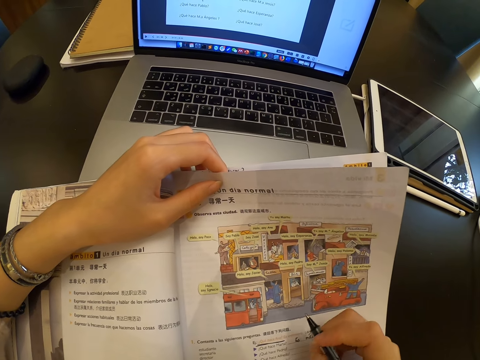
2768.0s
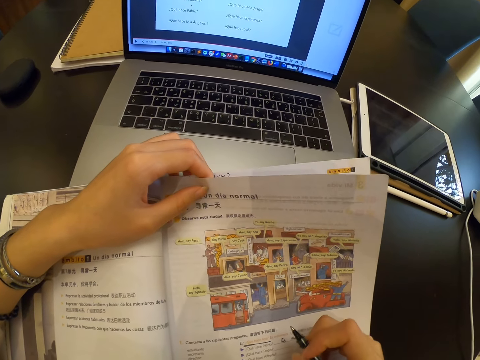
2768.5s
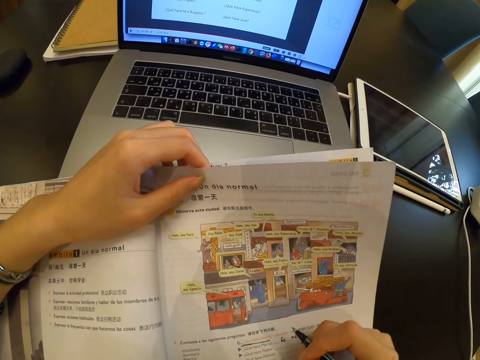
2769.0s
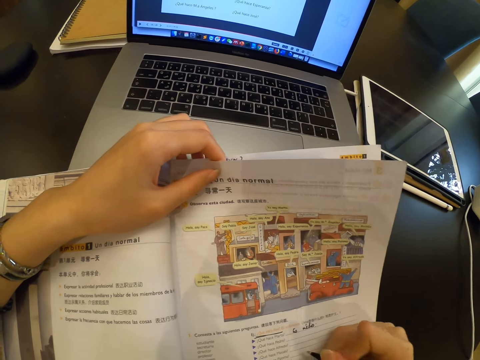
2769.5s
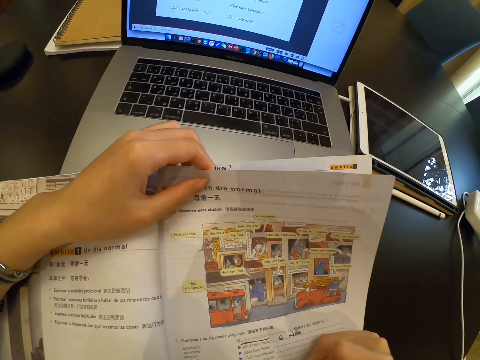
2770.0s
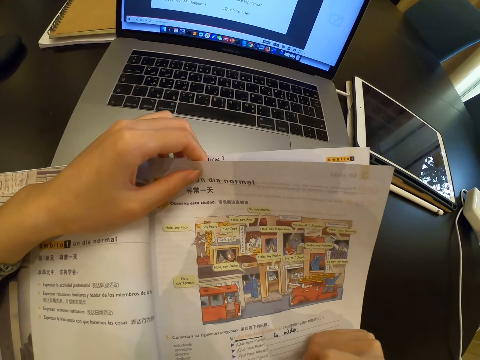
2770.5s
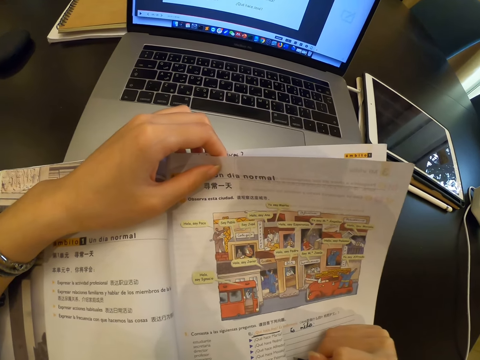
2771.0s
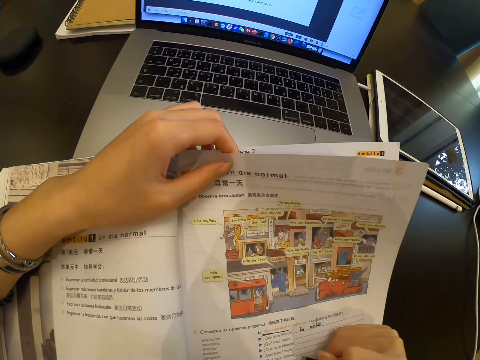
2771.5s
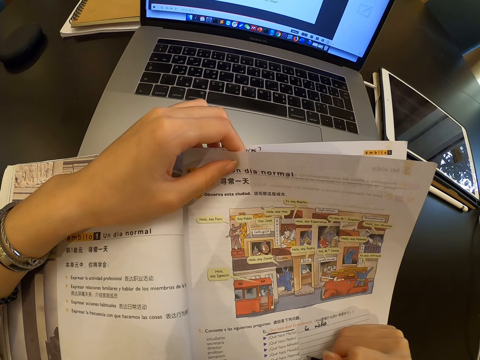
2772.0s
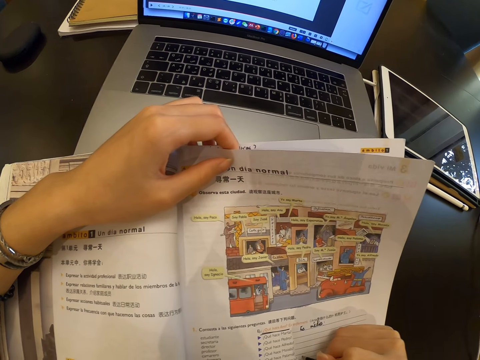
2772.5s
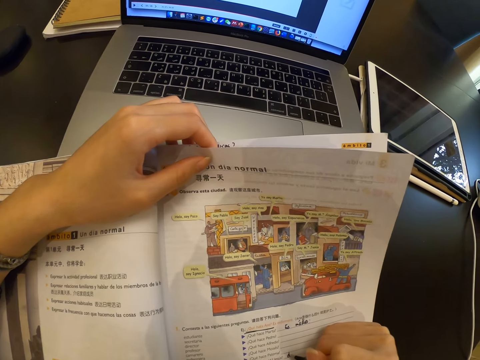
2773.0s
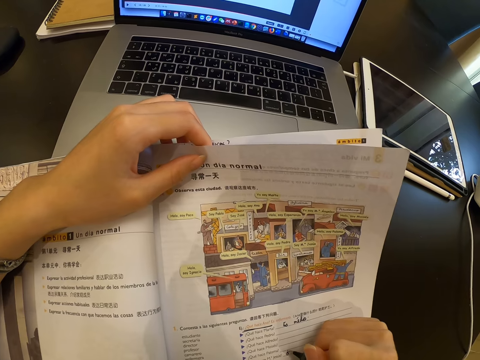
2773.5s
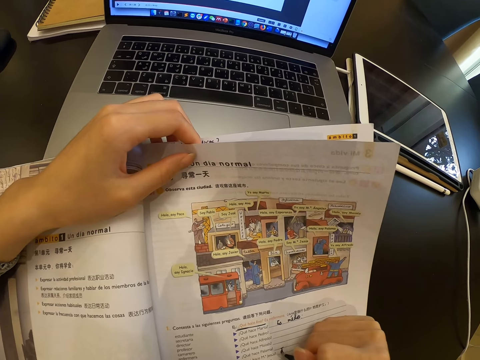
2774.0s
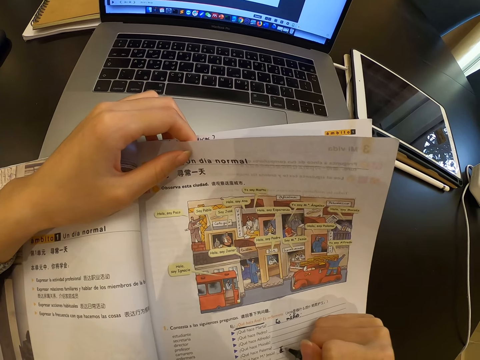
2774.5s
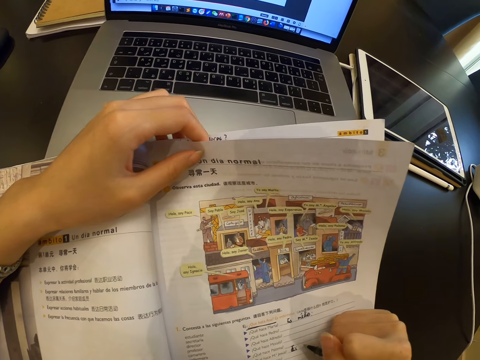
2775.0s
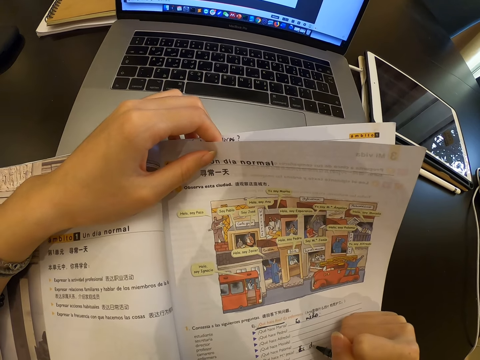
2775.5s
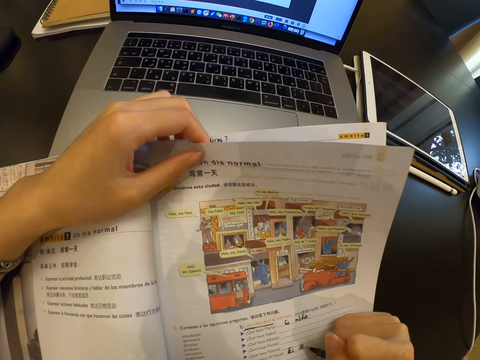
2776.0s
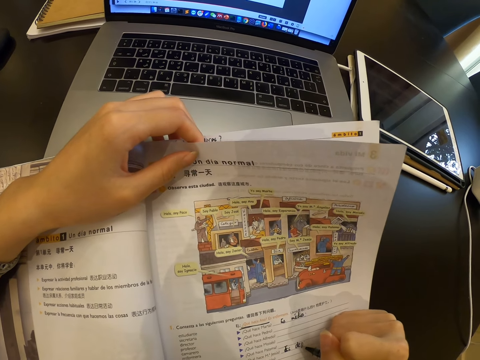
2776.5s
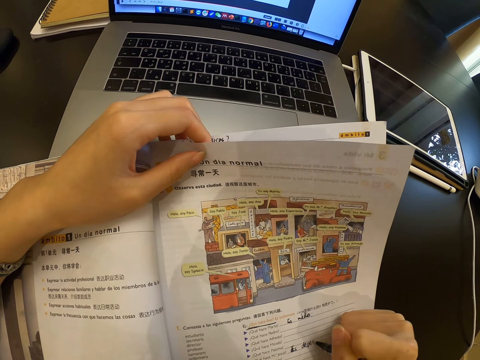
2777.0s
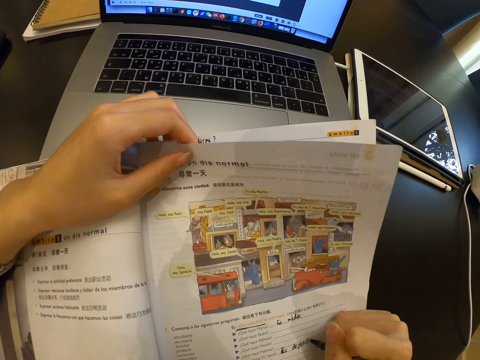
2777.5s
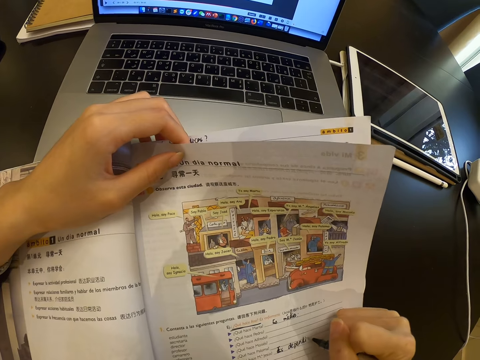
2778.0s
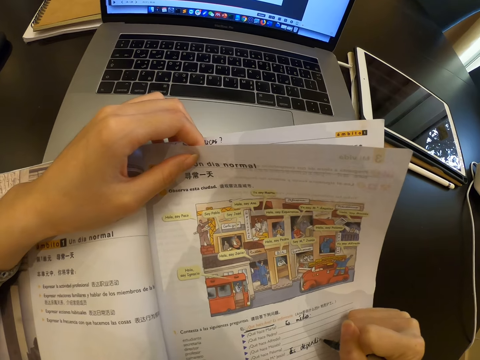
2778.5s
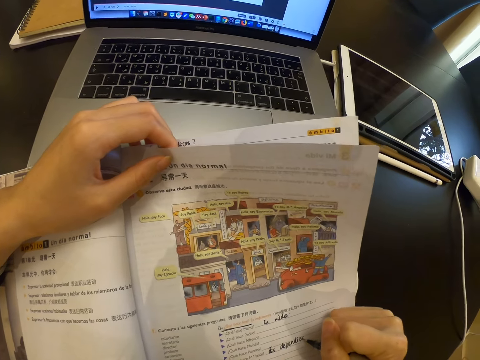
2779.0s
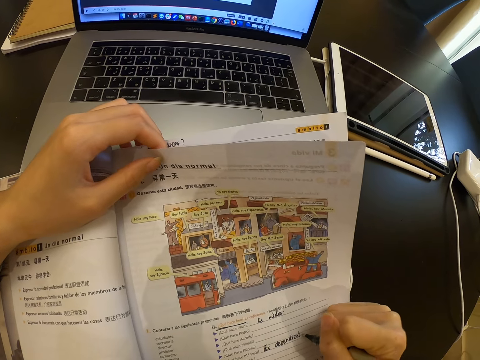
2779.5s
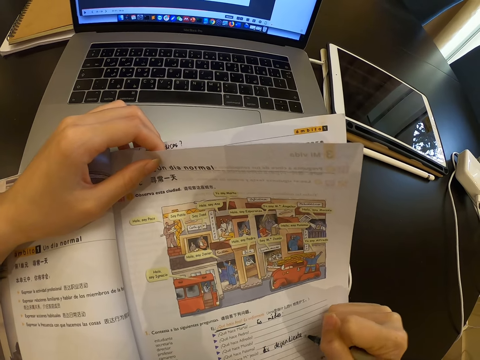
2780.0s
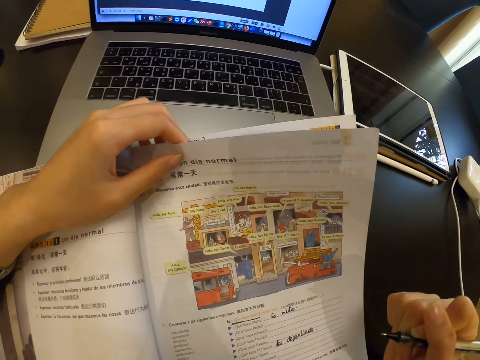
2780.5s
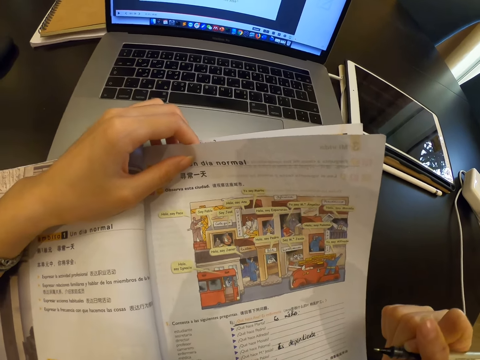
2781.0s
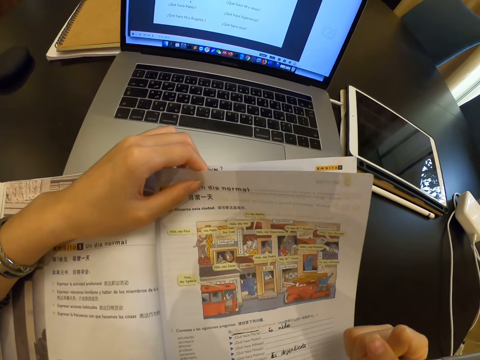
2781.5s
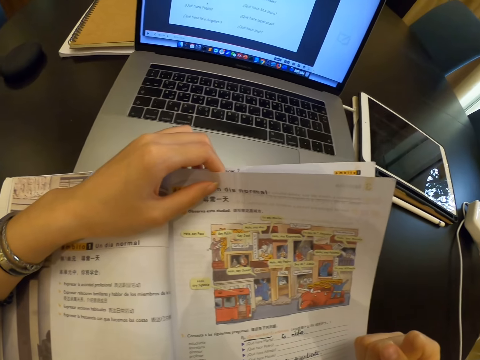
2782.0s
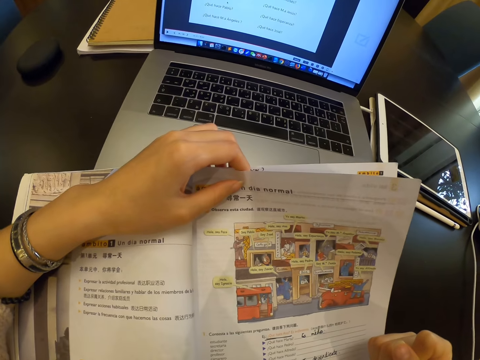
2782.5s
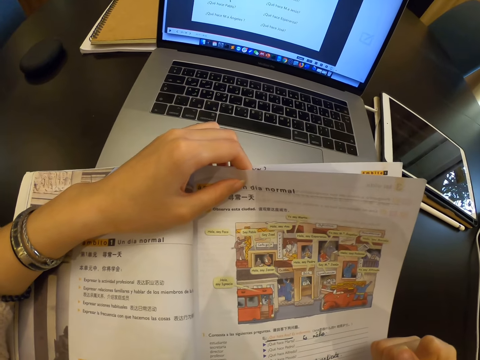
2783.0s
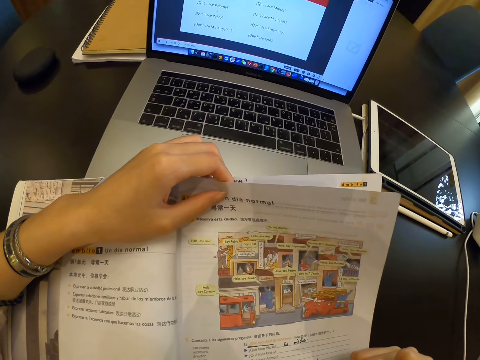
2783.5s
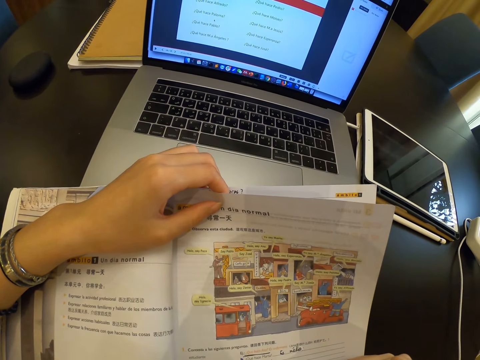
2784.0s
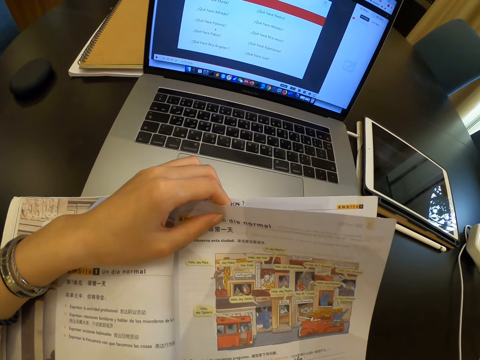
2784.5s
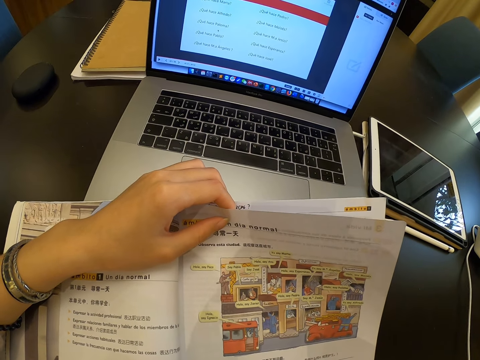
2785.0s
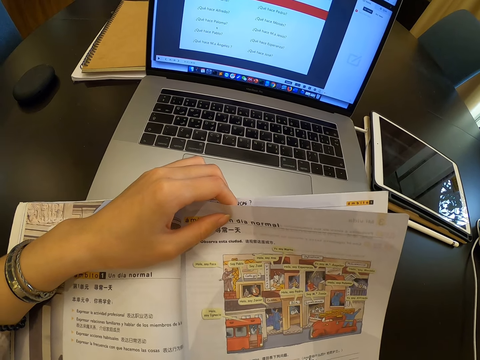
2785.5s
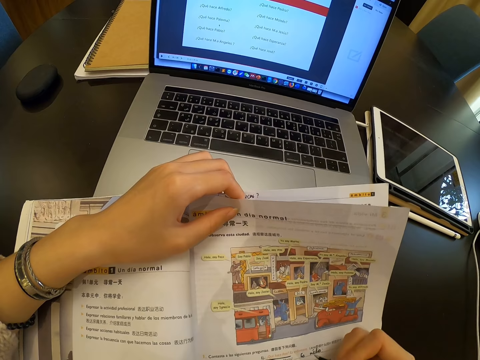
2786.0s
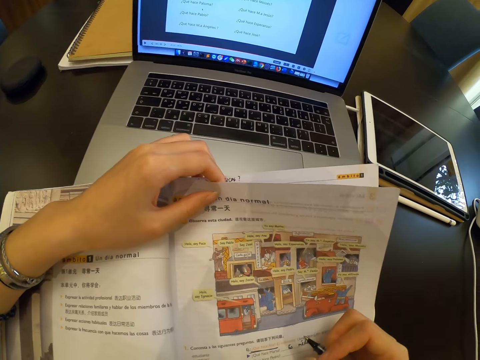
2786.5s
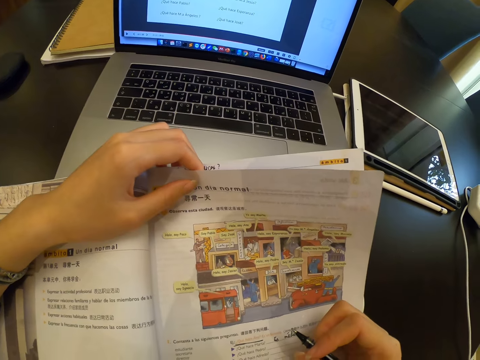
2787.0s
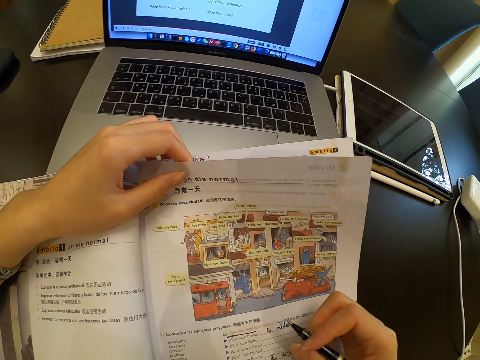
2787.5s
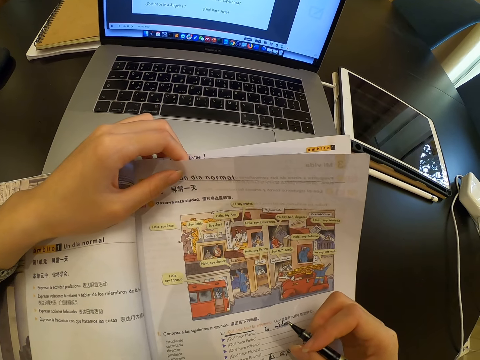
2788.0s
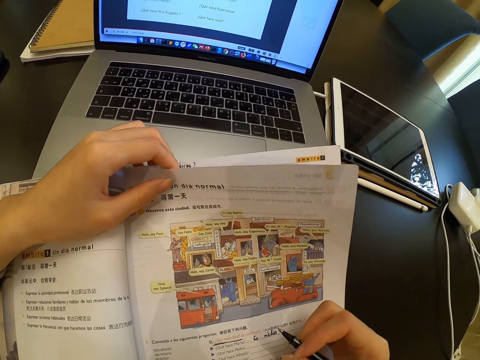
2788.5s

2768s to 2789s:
The camera wearer writes in the book. They look at the book.

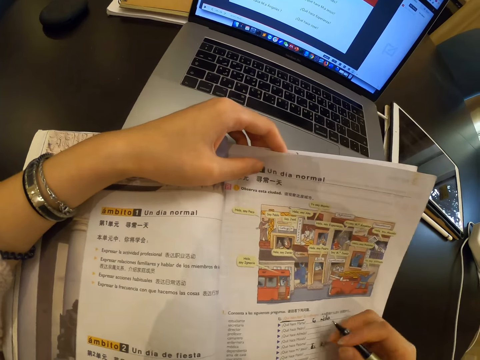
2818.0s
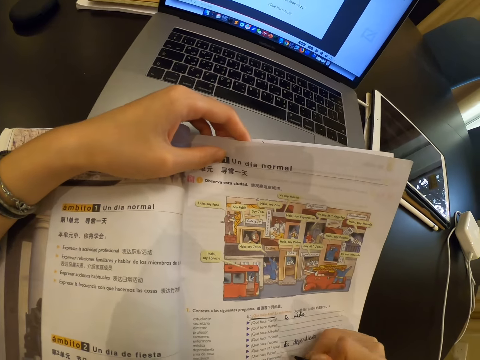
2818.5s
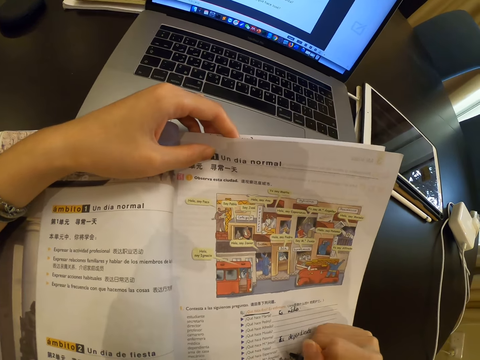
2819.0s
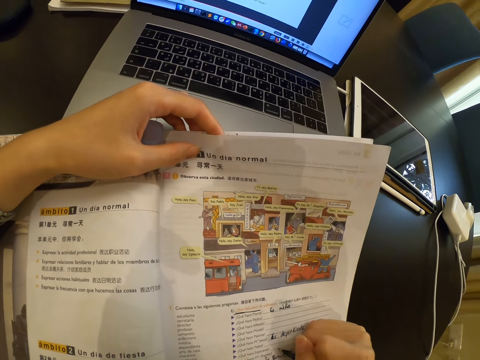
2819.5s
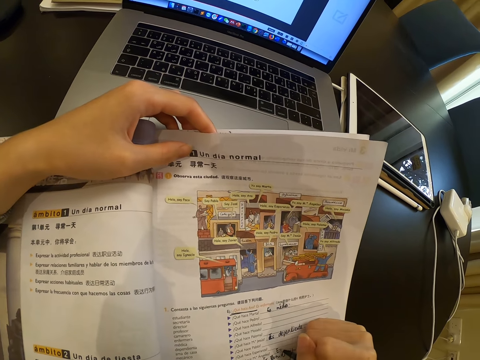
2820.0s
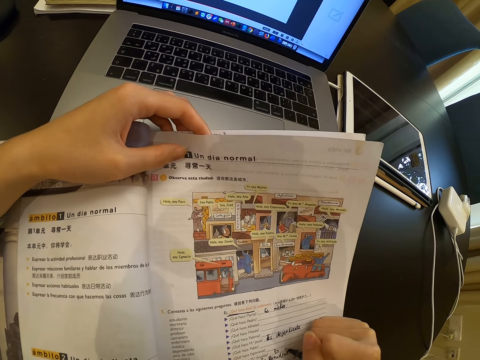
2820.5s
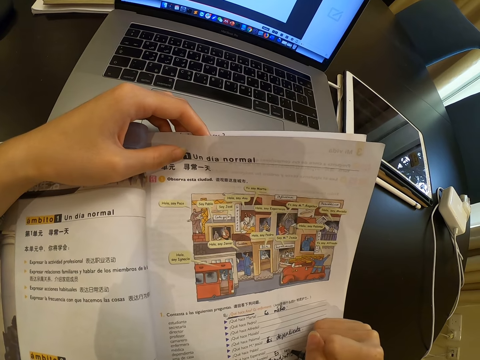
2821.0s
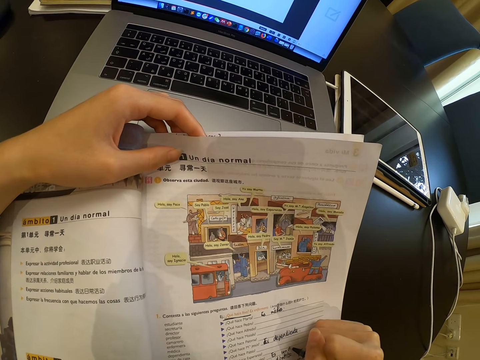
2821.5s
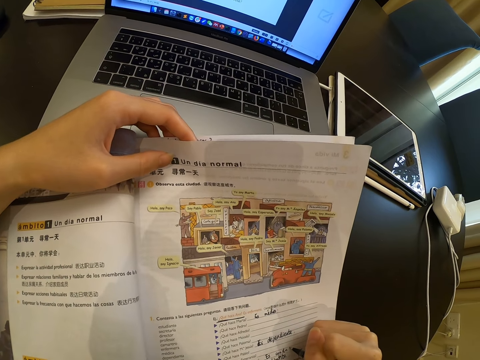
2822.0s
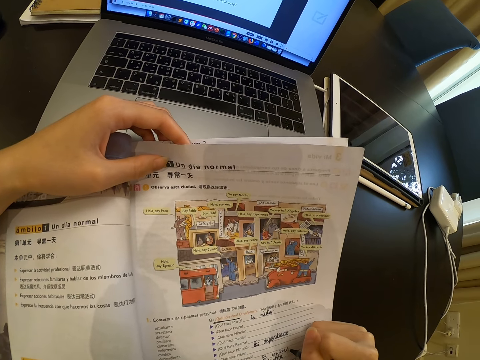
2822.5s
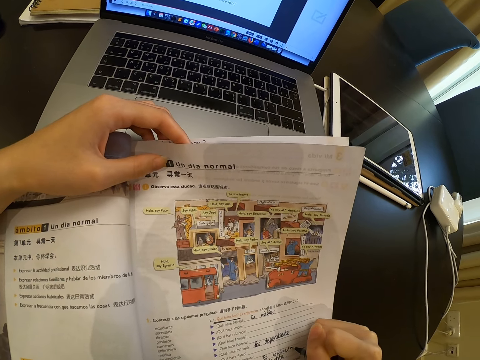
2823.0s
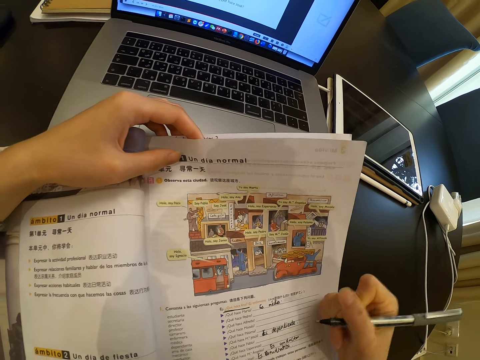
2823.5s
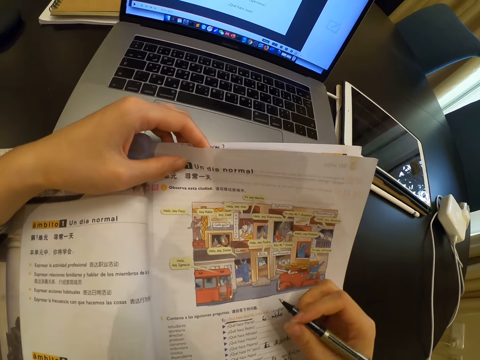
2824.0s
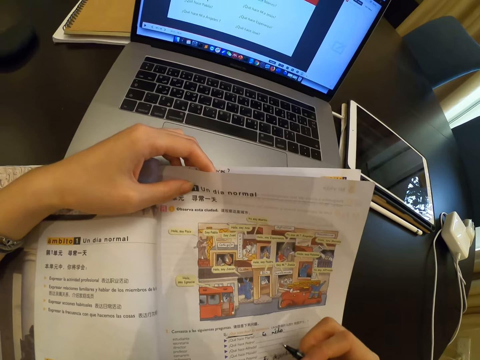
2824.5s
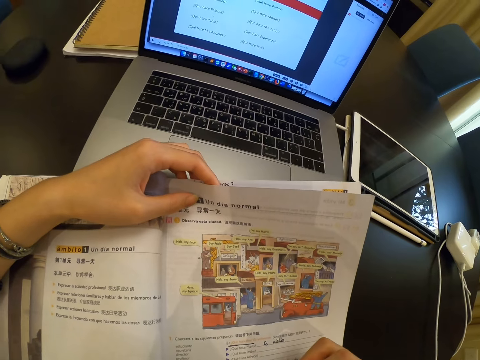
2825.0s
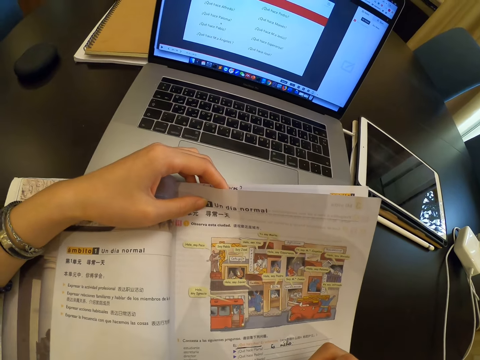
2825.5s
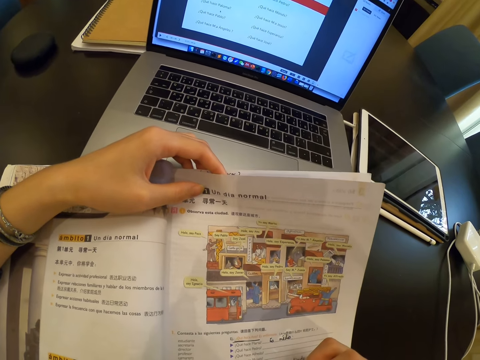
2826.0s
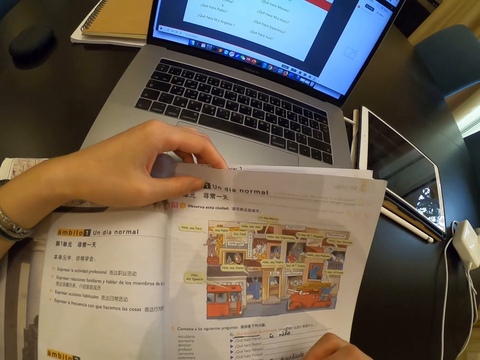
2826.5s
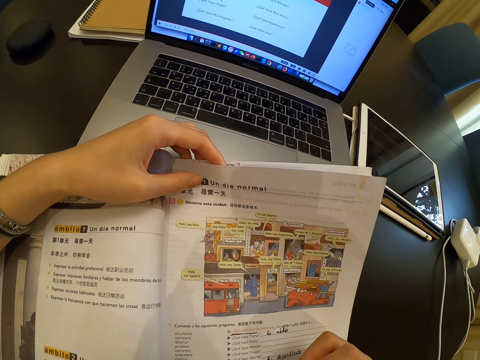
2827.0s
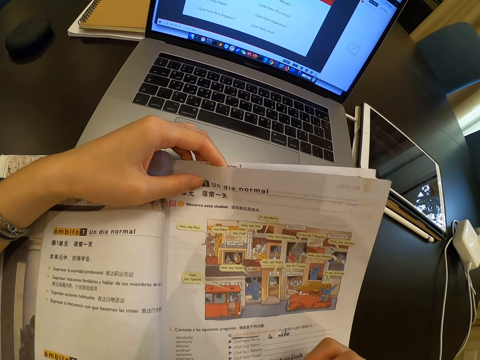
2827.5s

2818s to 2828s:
The camera wearer writes in the book. They look at the book.
